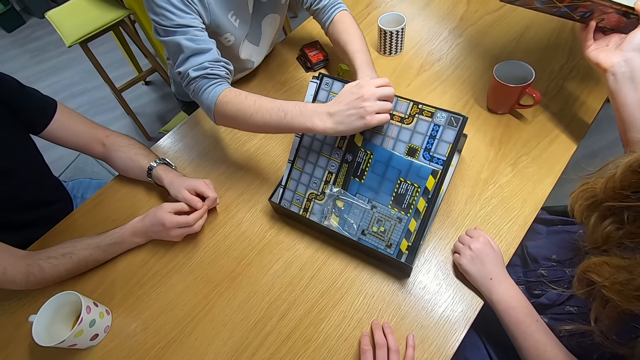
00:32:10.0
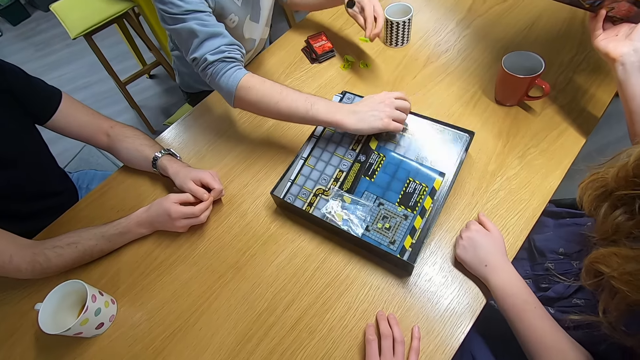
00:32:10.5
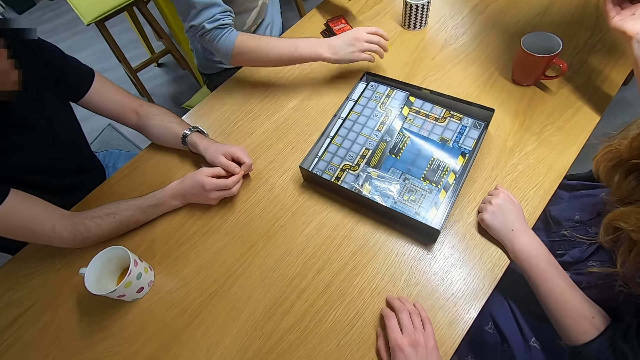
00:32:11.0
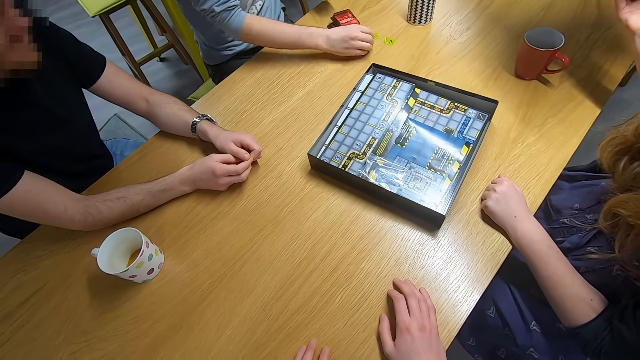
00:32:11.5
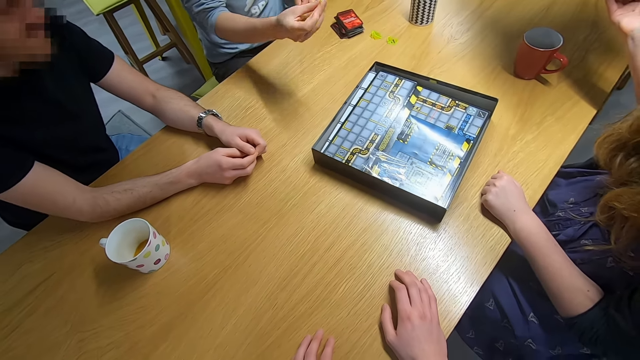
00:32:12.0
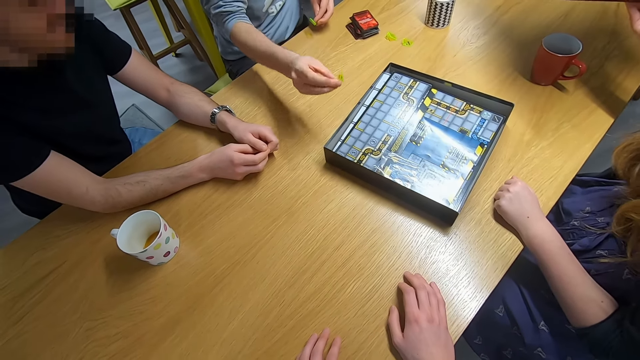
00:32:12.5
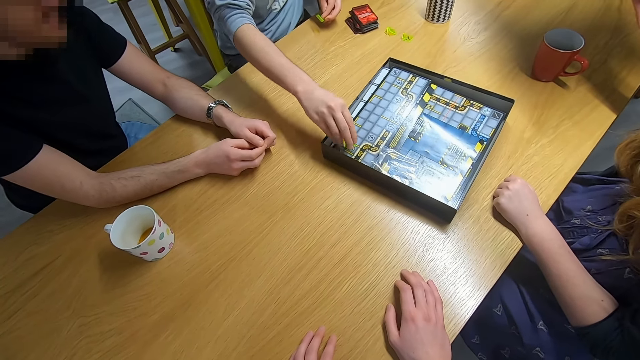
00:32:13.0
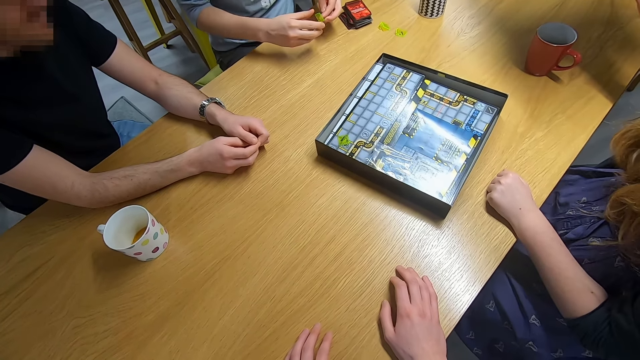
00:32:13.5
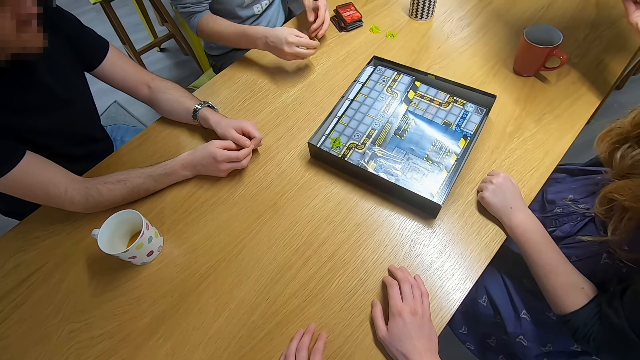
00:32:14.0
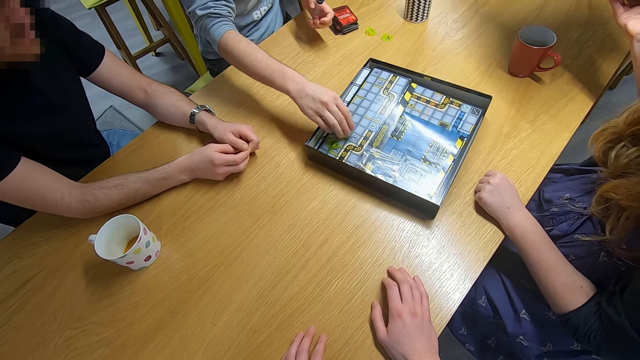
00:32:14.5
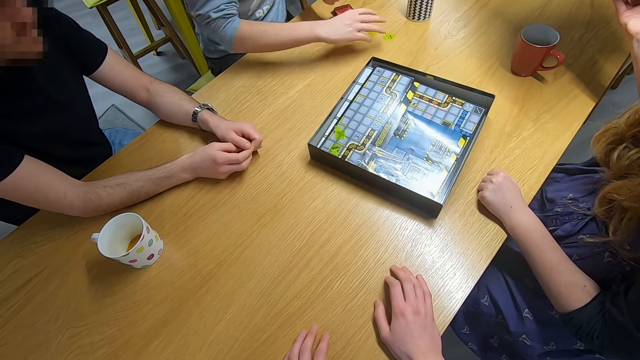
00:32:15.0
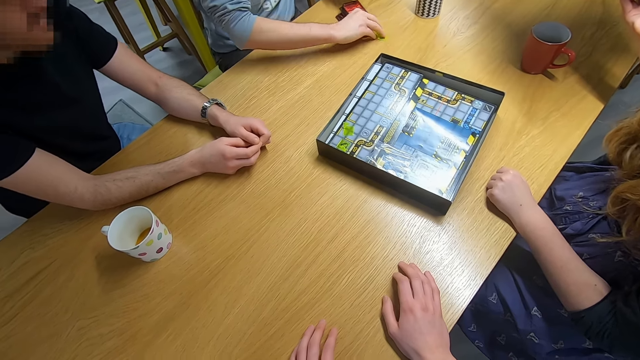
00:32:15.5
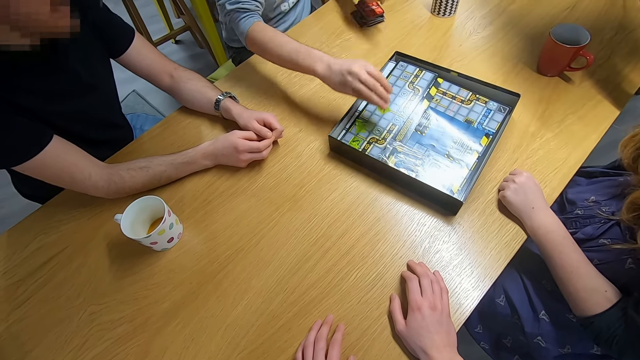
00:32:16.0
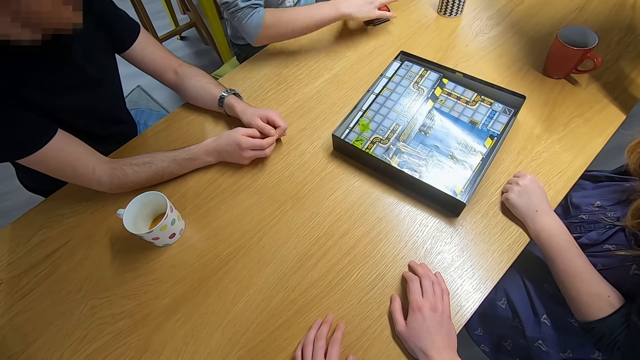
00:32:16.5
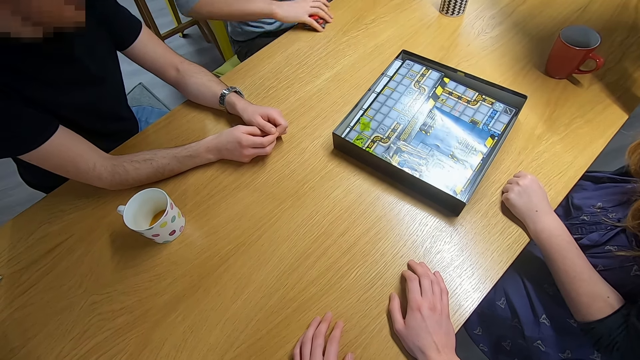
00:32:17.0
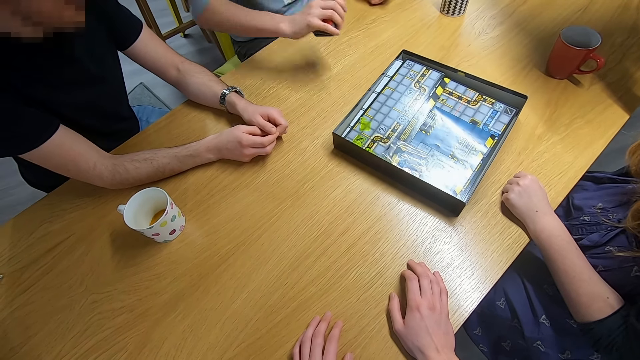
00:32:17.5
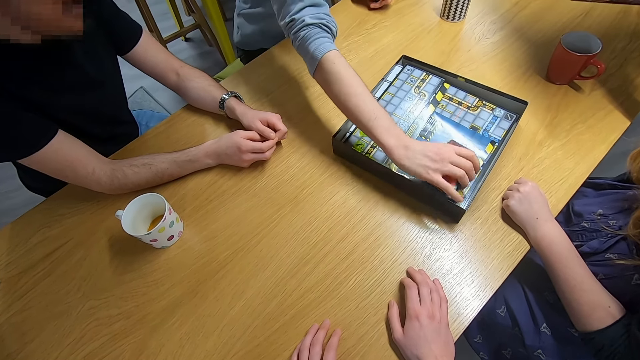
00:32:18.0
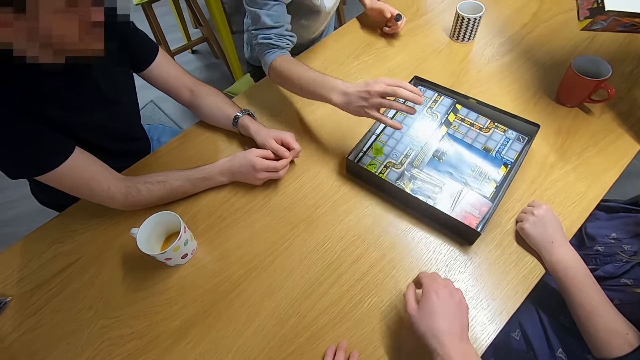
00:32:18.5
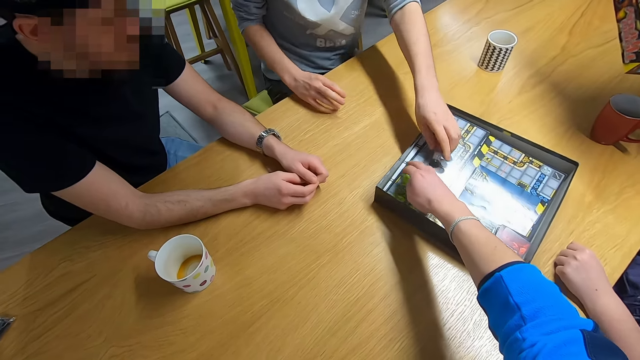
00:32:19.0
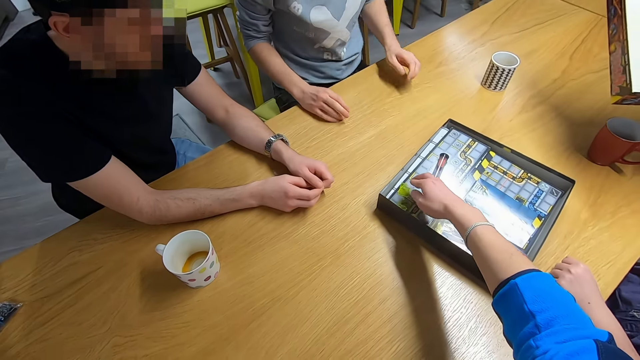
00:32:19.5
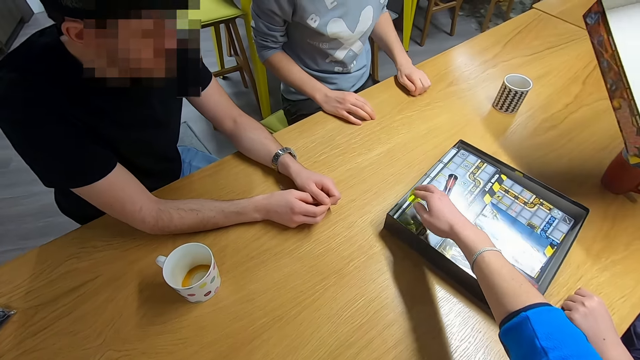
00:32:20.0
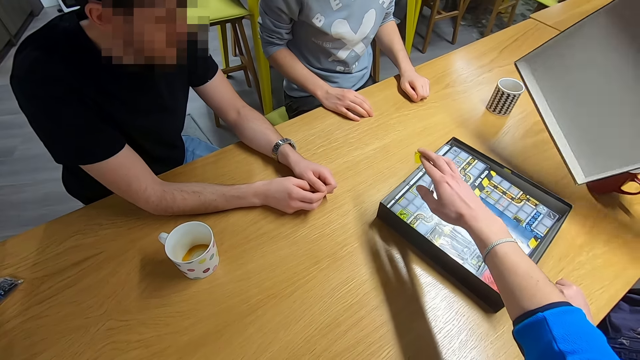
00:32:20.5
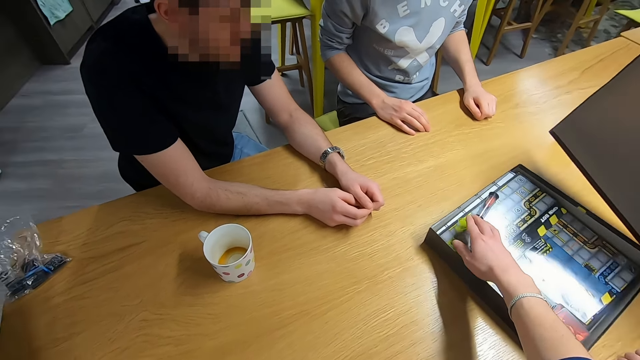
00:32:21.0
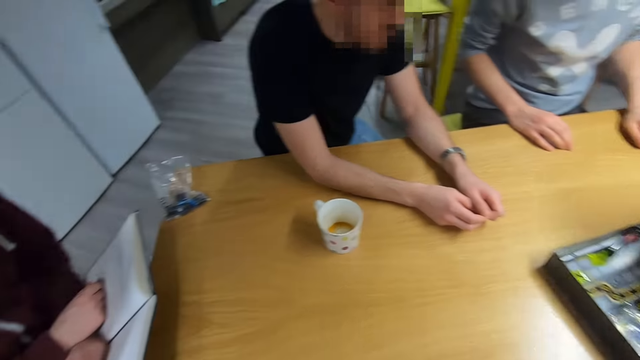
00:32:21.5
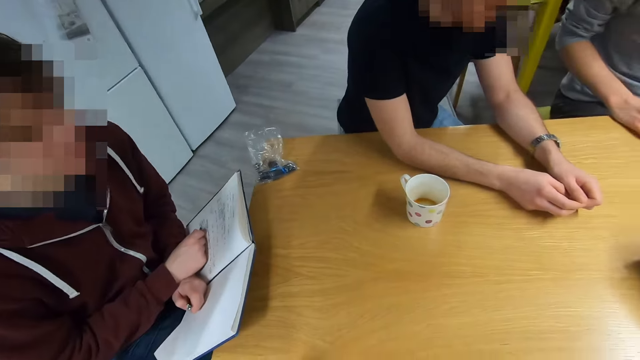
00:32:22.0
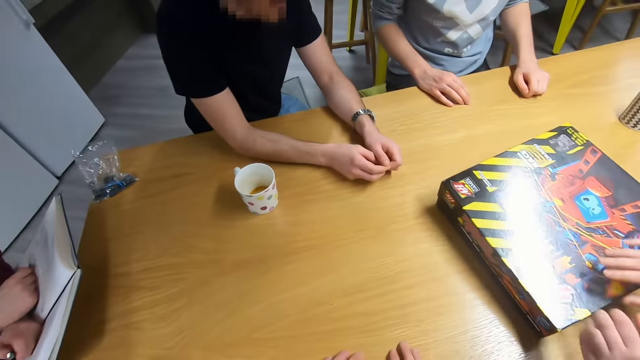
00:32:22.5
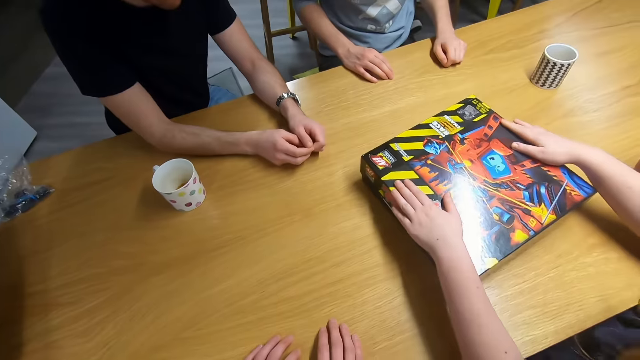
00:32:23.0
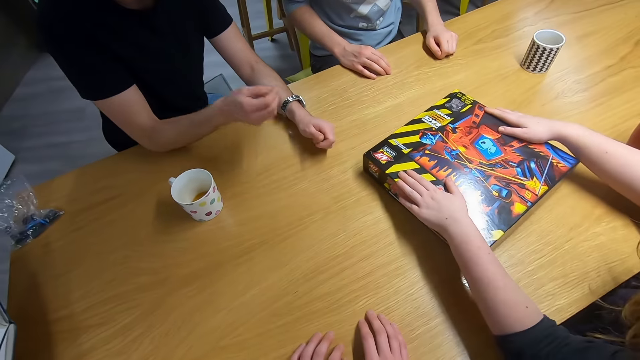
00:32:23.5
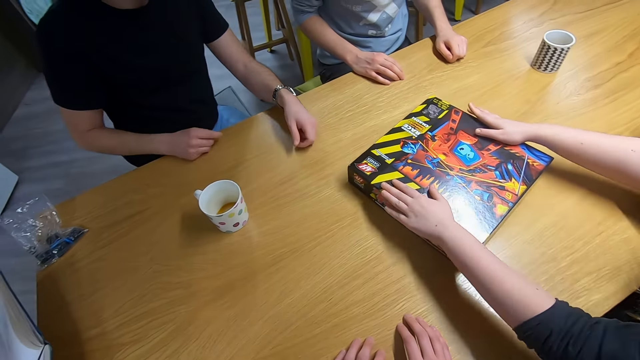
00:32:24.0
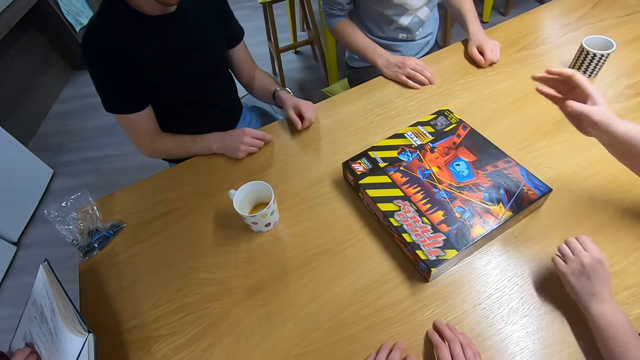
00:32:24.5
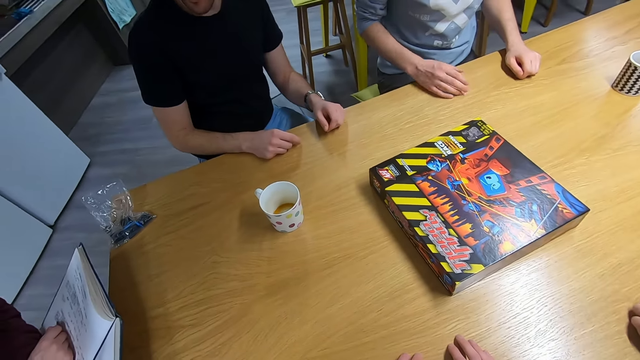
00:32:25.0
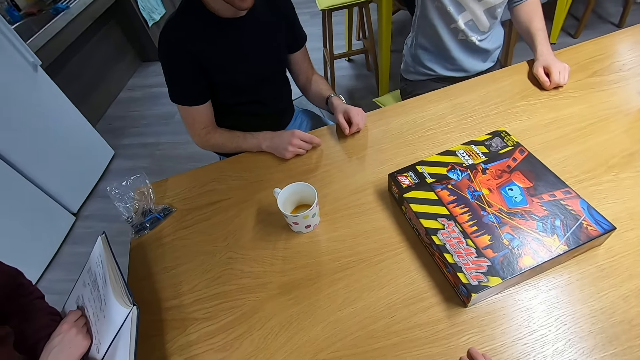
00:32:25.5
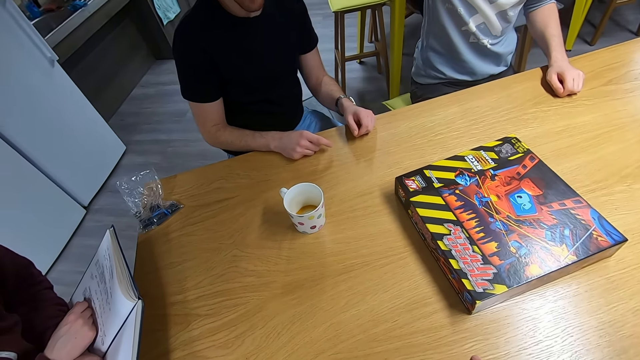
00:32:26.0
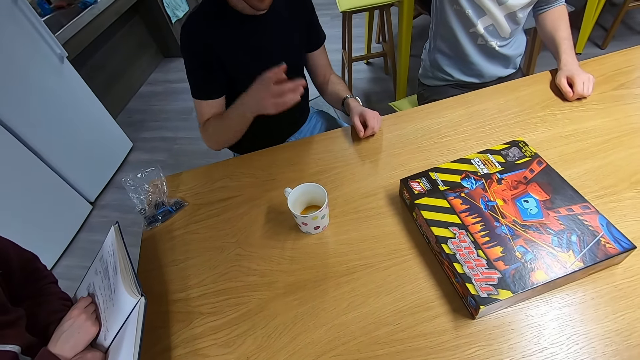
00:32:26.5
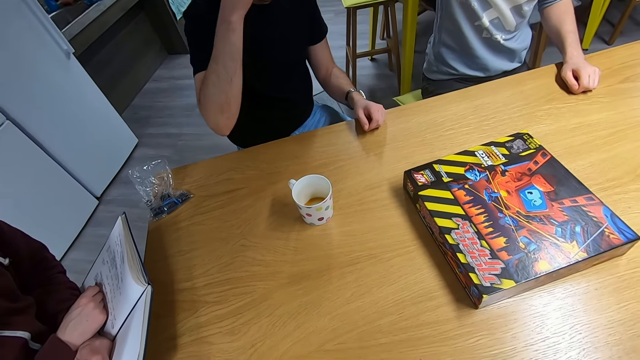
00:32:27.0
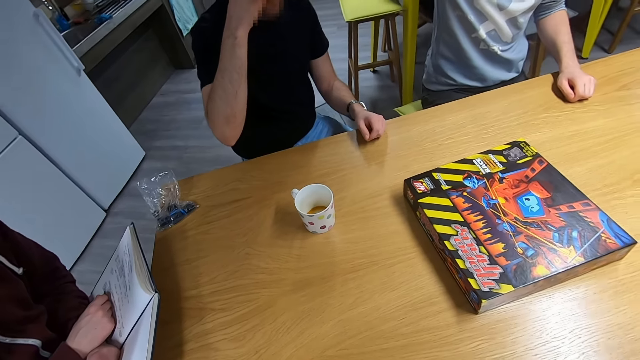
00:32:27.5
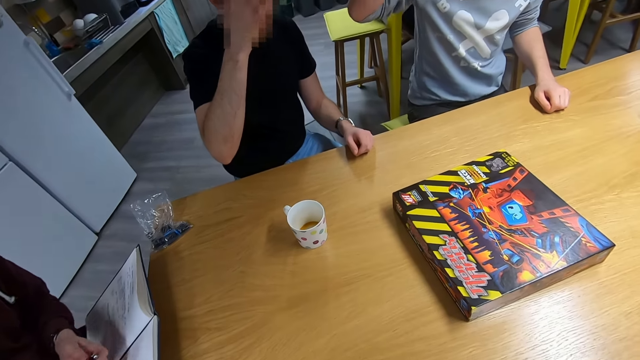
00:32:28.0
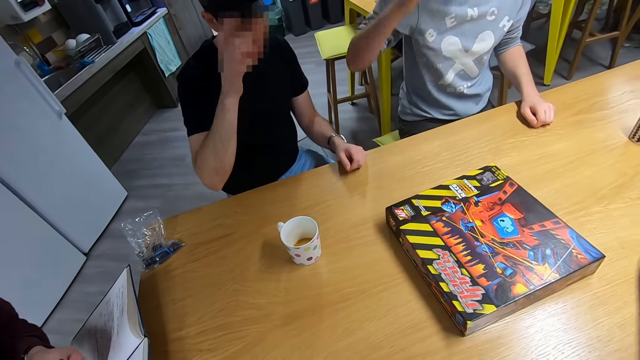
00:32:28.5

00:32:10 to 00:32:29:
A person picks something from the table. The person puts the object in the box. A man puts queeksups in the playing board. The person picks something from the table and puts something in the box. The person picks up the cards from the table and puts the cards in the box. The camera wearer picks up something from the box. Another man picks queeksups. Another person closes the box. A woman holds playing boards. The woman places the playing board on the table.
